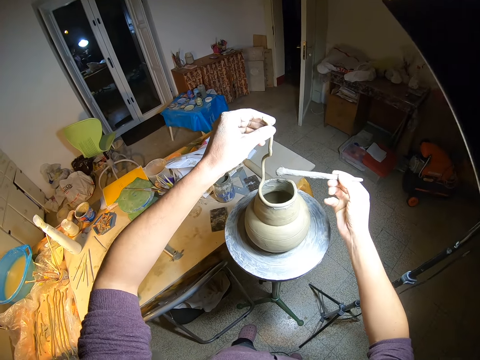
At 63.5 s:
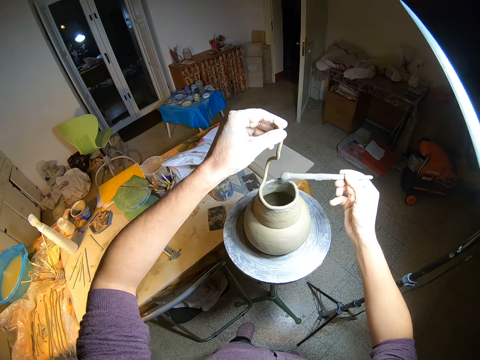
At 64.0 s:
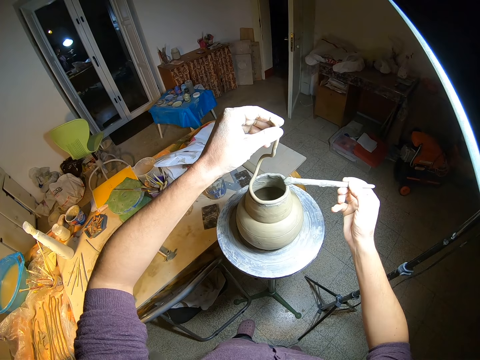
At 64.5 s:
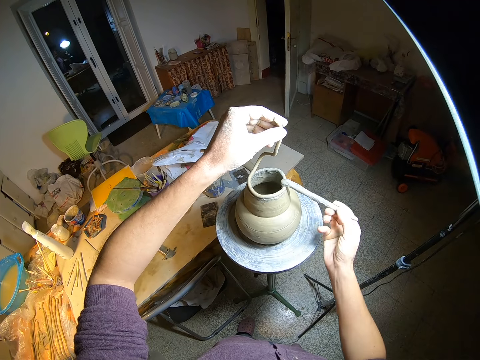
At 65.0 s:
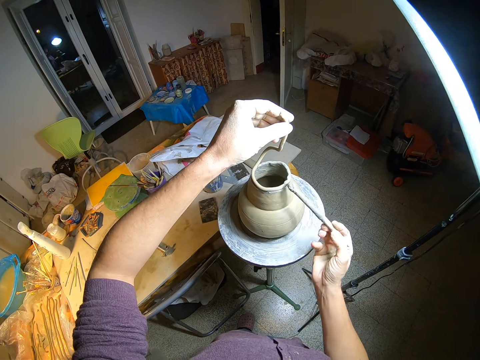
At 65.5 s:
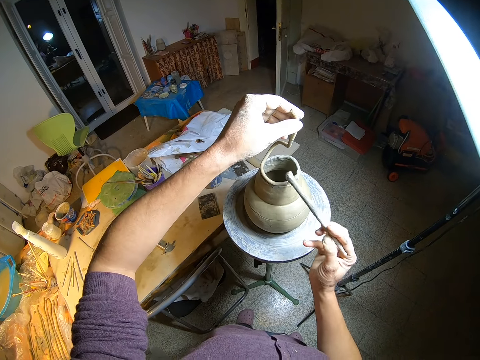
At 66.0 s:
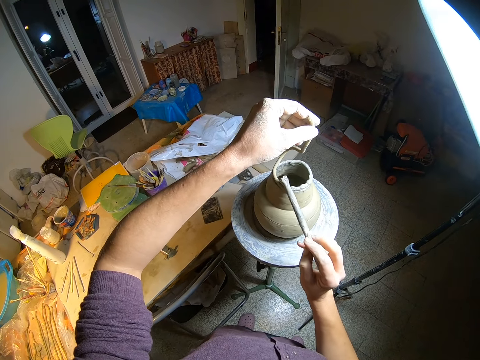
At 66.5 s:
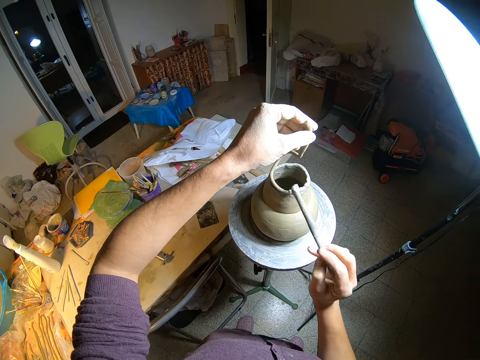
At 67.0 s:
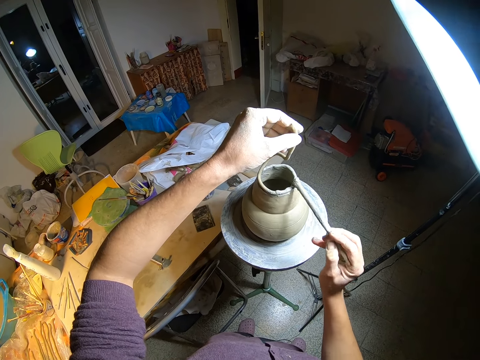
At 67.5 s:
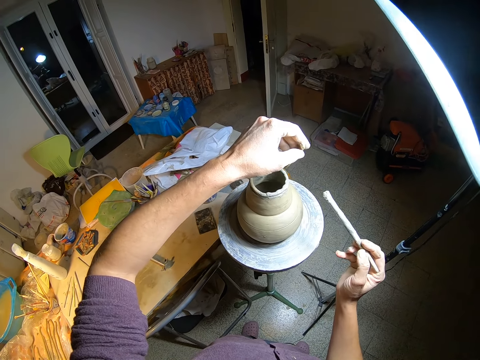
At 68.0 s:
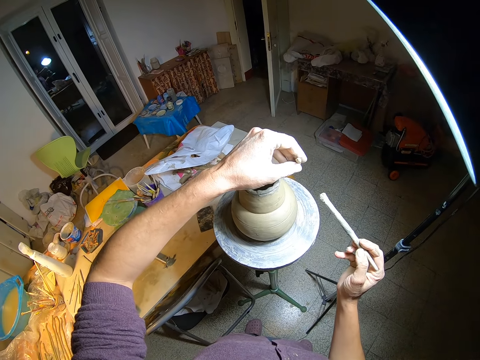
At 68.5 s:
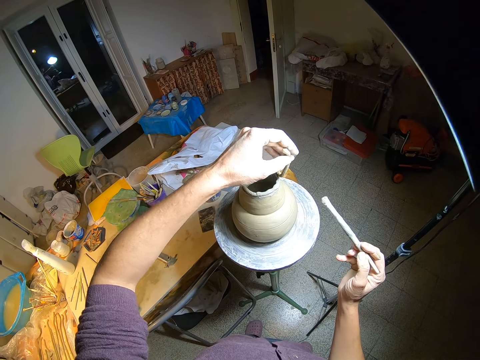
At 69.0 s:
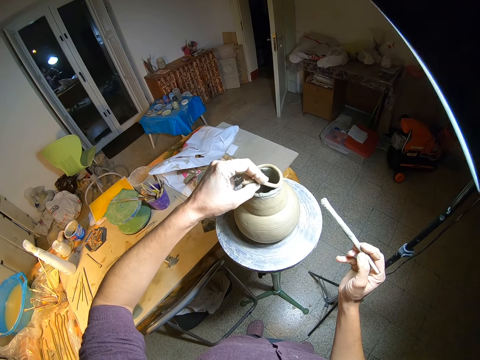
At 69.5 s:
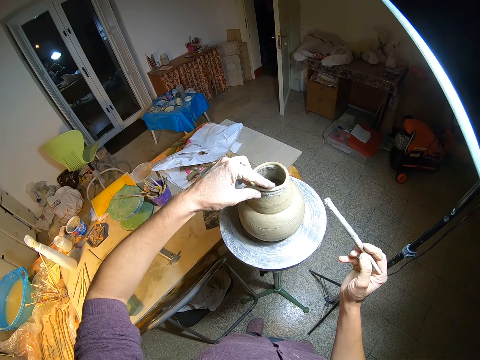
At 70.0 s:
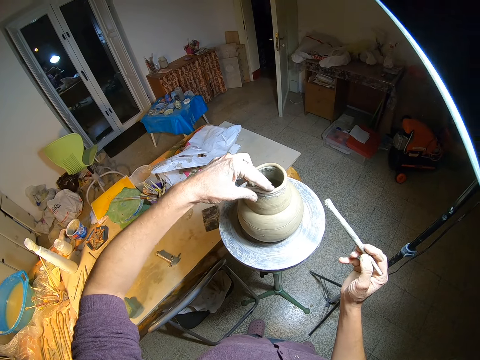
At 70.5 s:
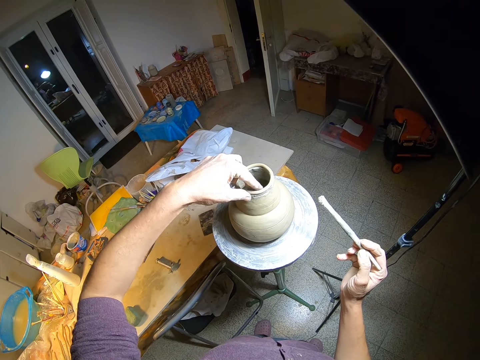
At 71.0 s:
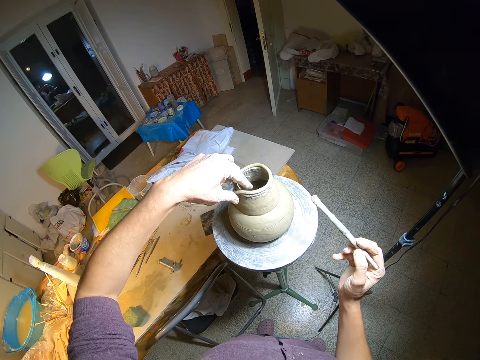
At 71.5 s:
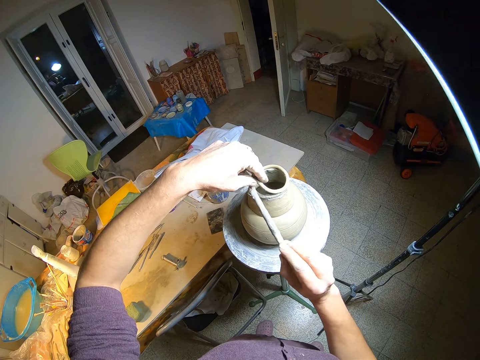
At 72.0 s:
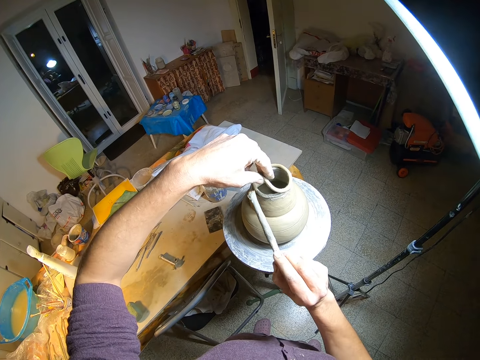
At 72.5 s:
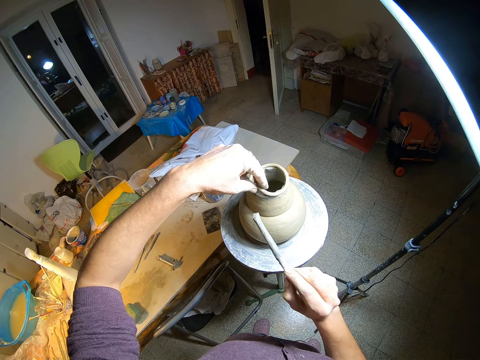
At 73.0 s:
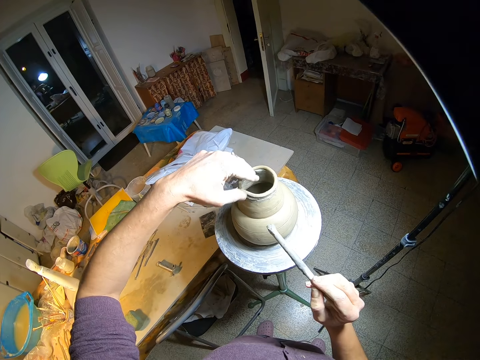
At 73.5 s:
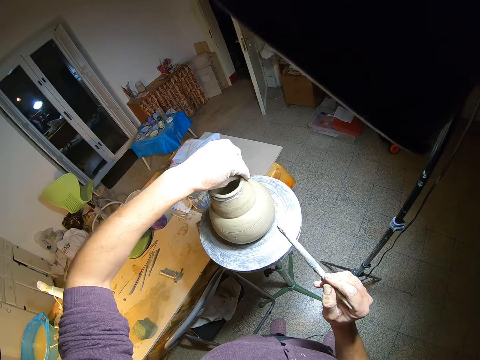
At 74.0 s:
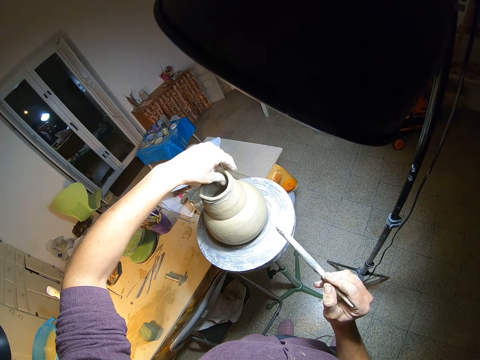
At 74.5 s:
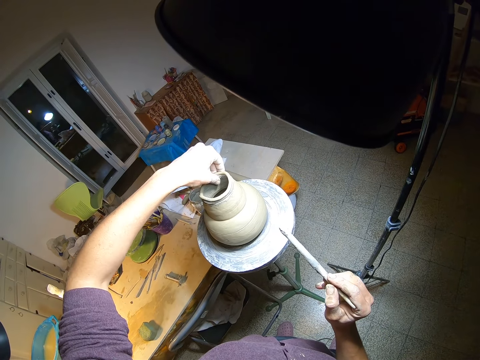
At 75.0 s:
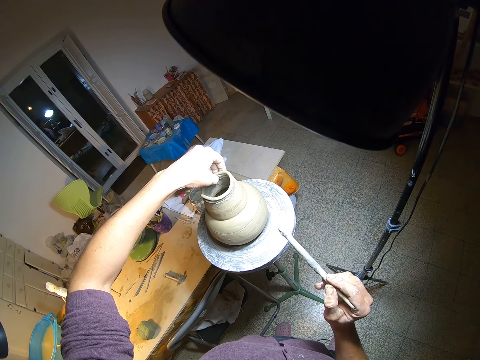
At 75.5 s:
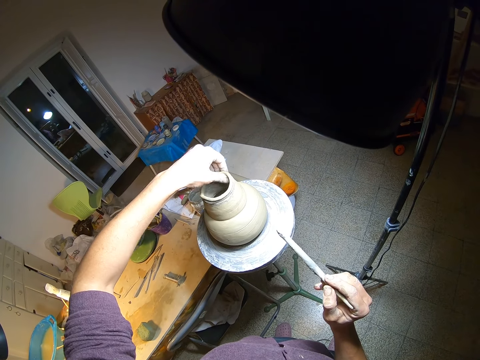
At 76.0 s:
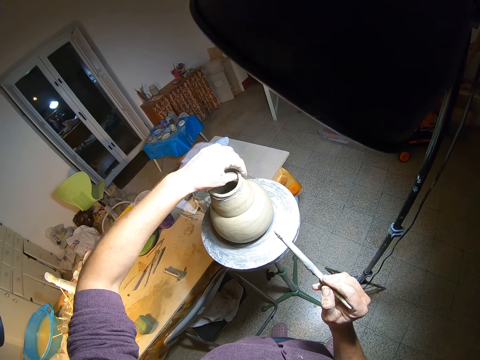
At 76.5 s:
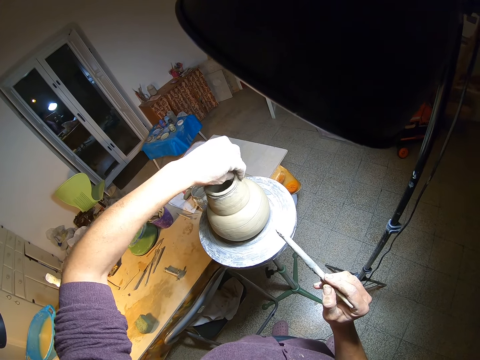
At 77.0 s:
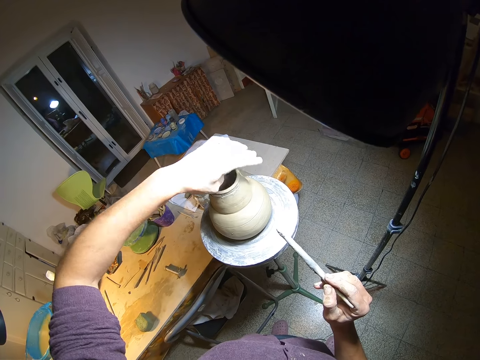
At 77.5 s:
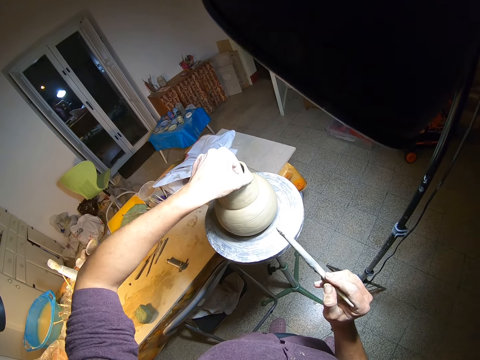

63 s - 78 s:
The camera wearer strokes the ceramic ware with the brush in his right hand. He lays the end of the rolled up clay in his left hand on the ceramic ware. He molds the rolled up ceramic clay on the ceramic ware with his left hand. He lifts the end of the rolled up clay with his left hand. He strokes the ceramic ware with the brush in his right hand. He drops the end of the rolled up clay in his left hand on the ceramic ware. He molds the rolled up clay on the ceramic ware with his left hand.

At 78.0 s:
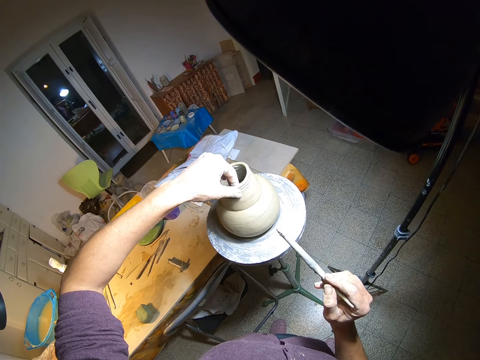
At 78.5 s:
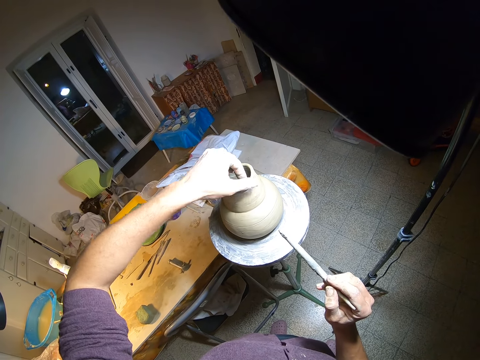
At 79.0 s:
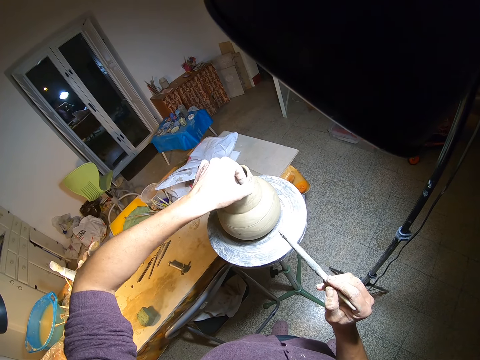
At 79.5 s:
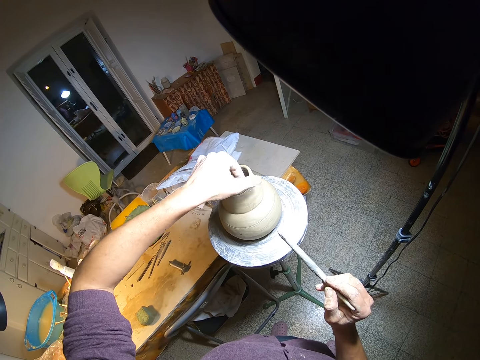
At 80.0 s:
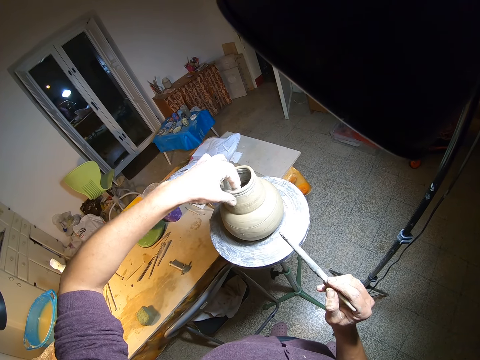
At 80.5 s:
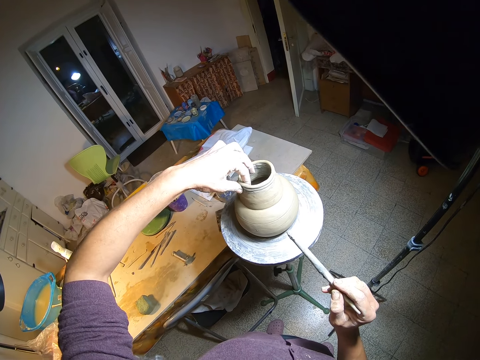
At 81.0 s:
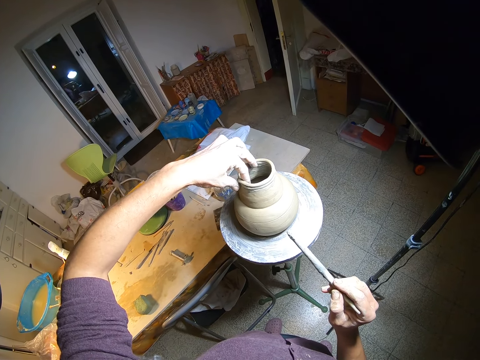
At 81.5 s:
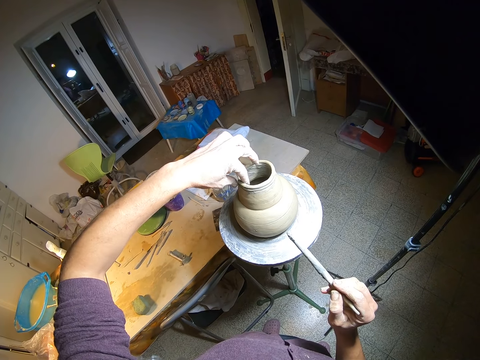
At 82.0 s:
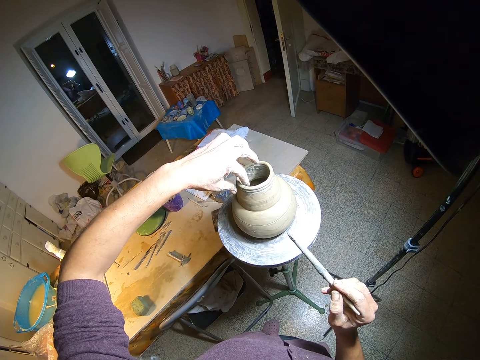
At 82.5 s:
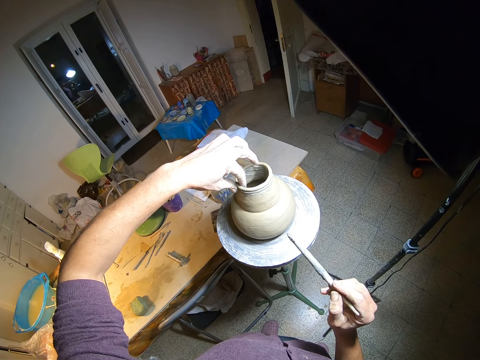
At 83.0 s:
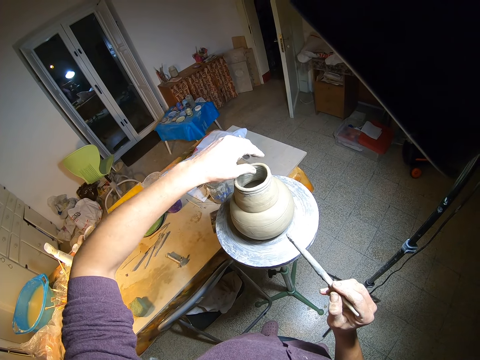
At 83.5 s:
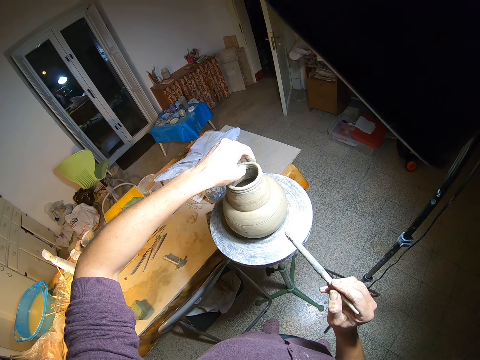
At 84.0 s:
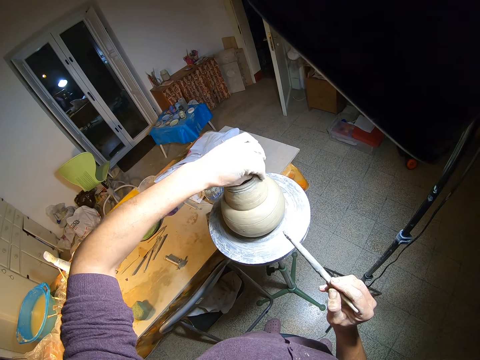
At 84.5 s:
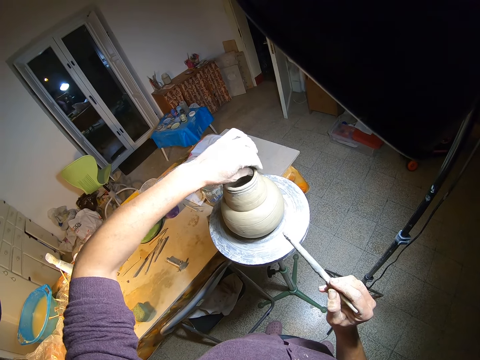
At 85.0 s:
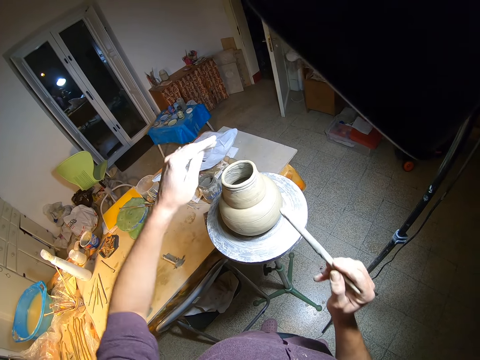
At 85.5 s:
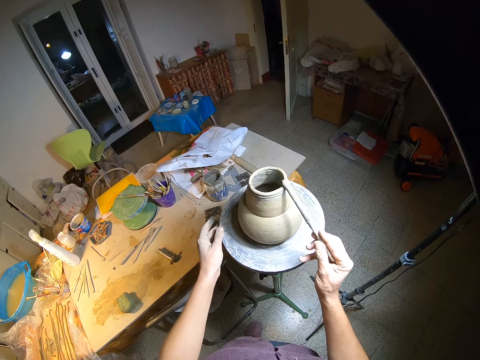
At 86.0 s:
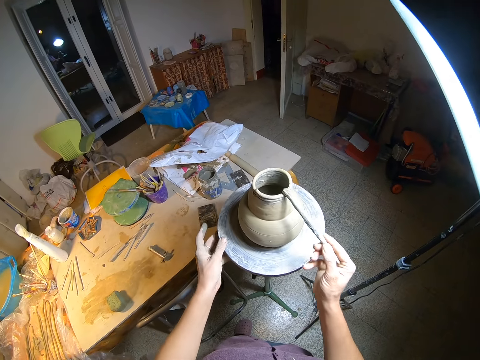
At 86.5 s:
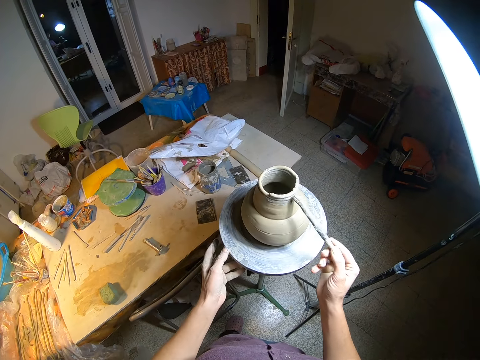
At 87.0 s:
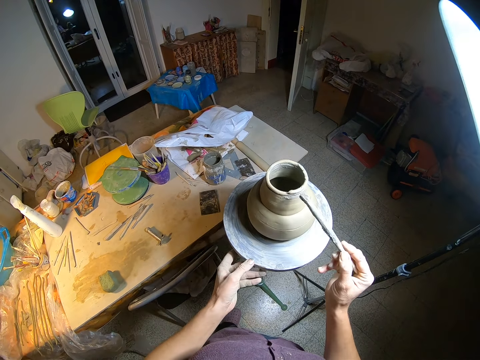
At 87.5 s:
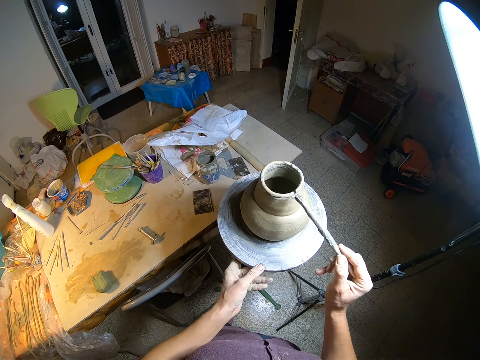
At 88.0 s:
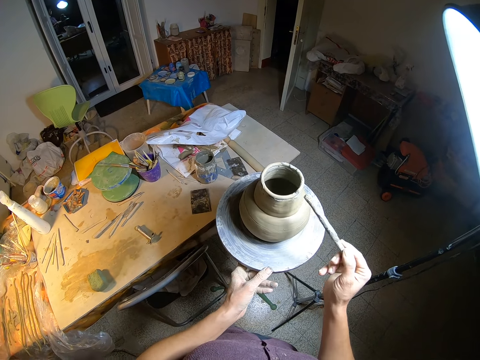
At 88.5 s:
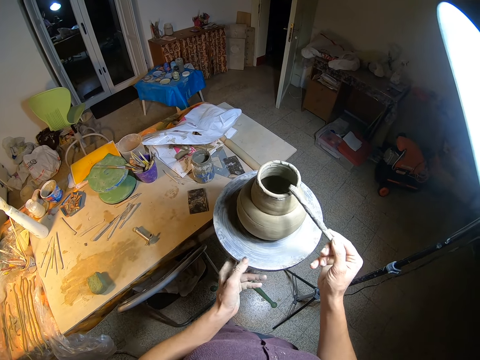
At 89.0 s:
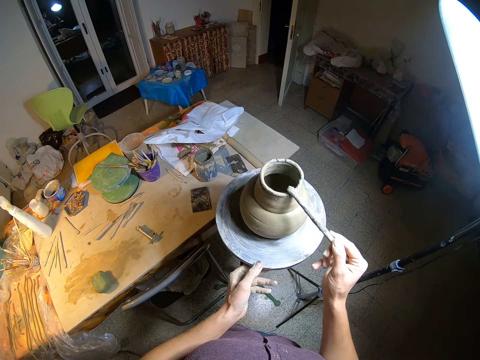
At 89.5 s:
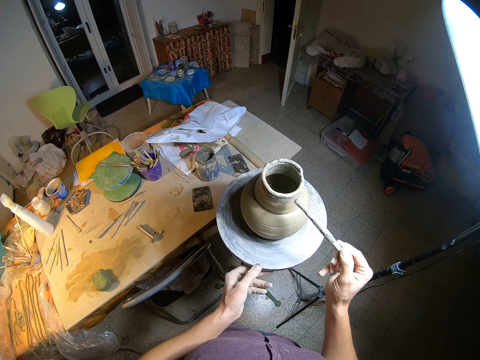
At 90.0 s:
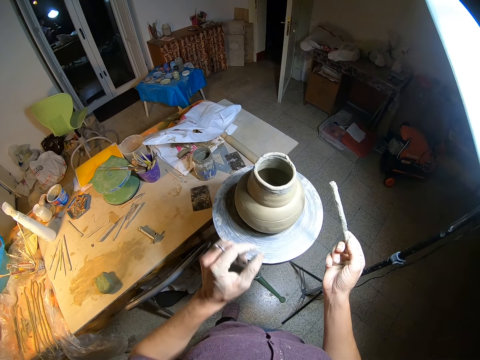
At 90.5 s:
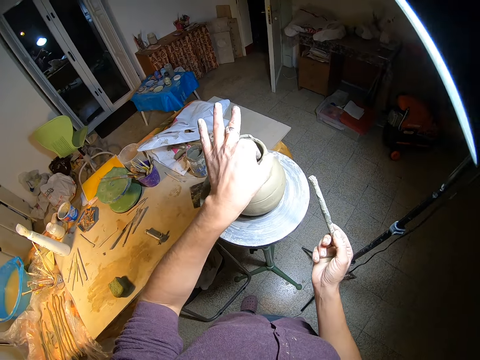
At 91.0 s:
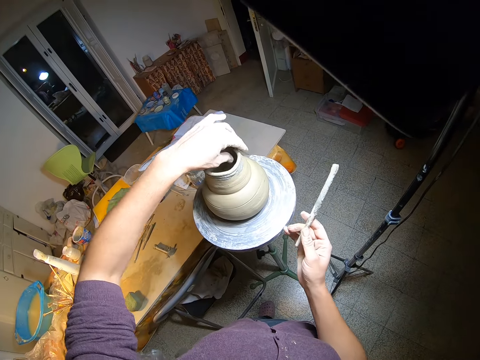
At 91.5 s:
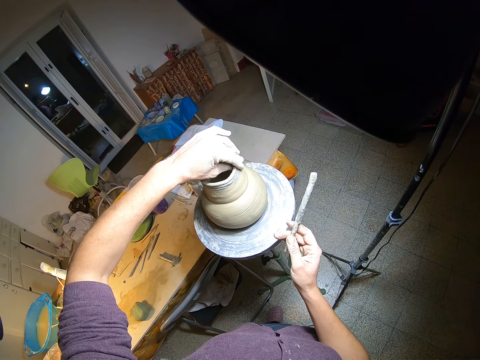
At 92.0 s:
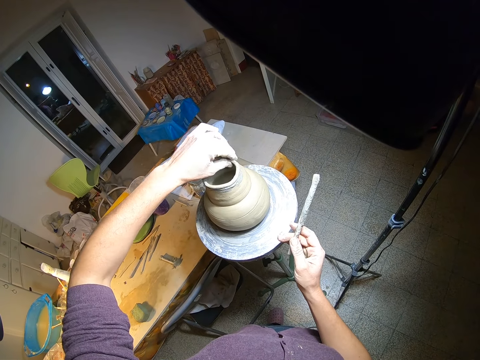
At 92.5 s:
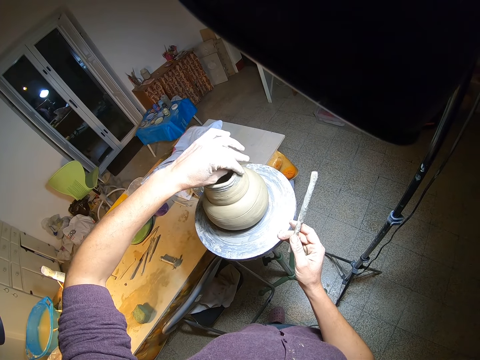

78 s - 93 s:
The camera wearer strokes the ceramic ware with the brush in his right hand. He spins the potter's wheel with his left hand. He molds the rolled up clay on the ceramic ware with his left hand. He touches the potter's wheel with his right hand.
